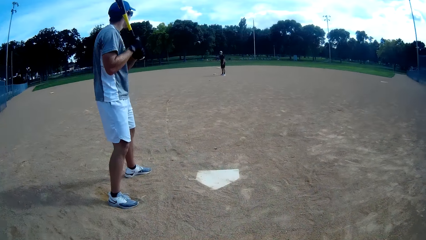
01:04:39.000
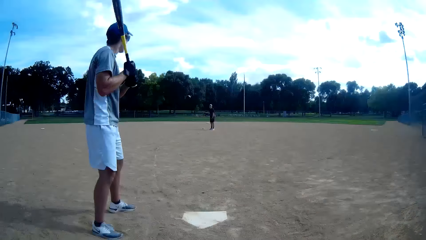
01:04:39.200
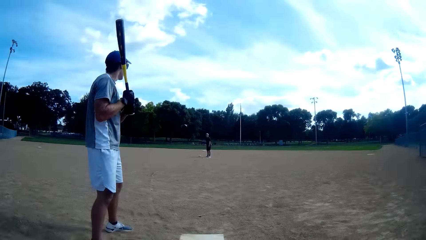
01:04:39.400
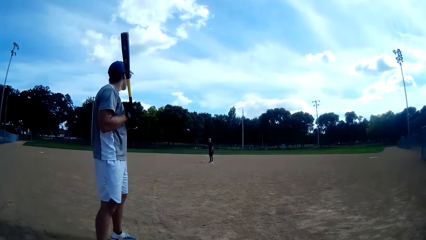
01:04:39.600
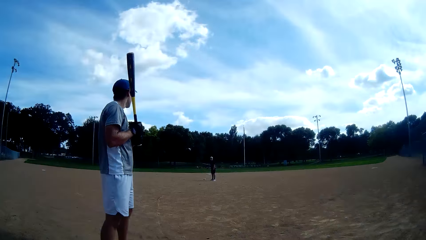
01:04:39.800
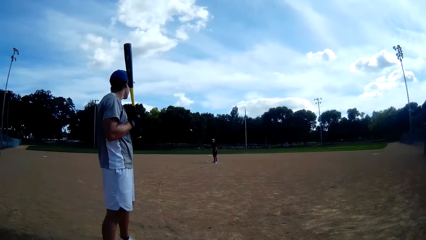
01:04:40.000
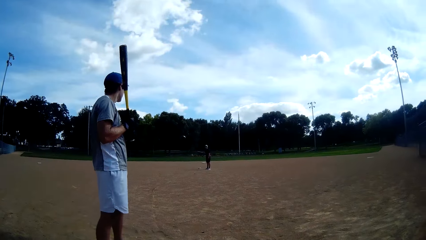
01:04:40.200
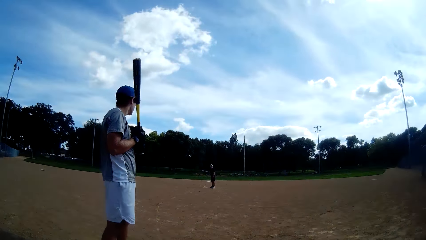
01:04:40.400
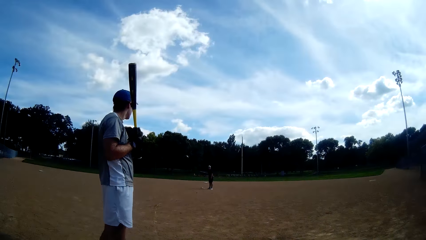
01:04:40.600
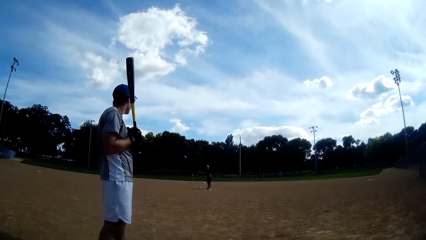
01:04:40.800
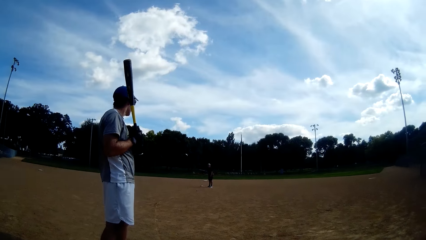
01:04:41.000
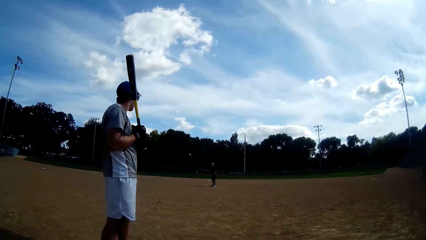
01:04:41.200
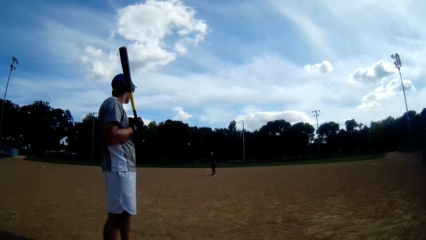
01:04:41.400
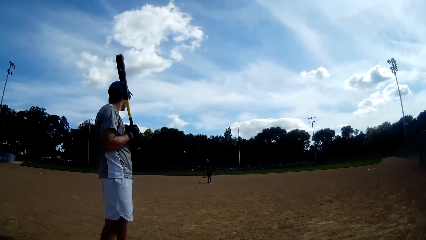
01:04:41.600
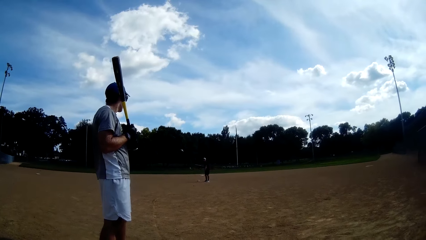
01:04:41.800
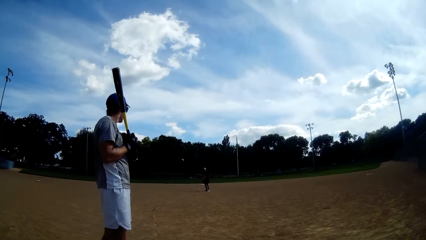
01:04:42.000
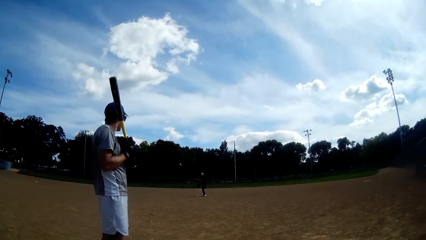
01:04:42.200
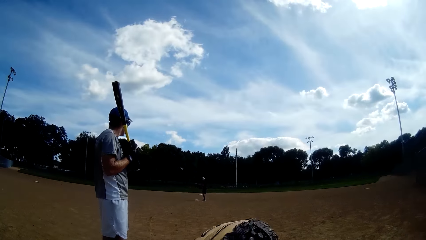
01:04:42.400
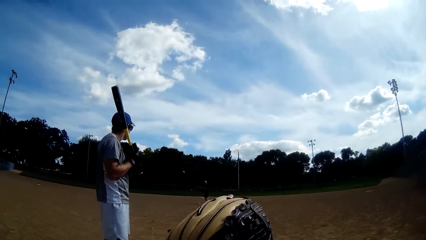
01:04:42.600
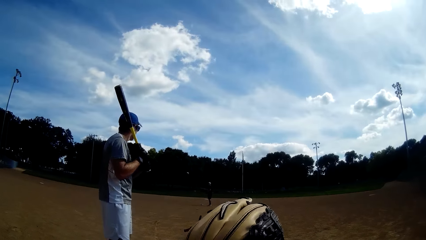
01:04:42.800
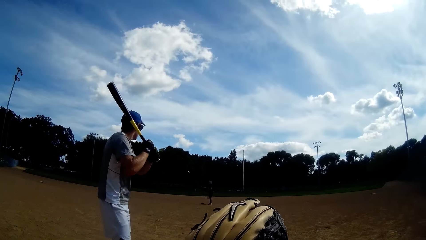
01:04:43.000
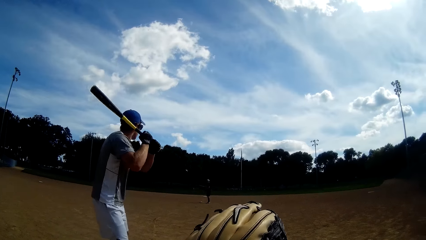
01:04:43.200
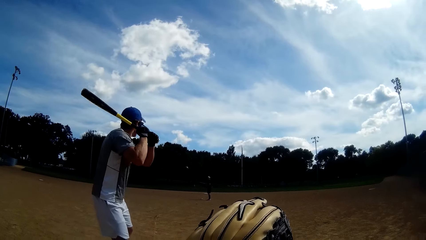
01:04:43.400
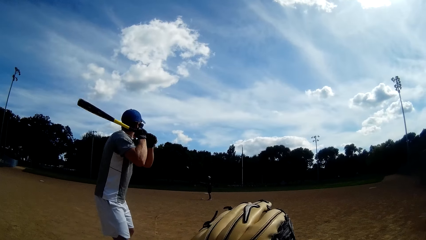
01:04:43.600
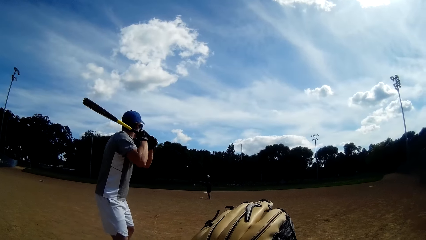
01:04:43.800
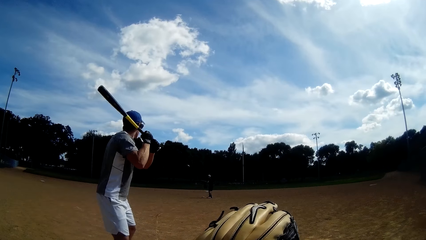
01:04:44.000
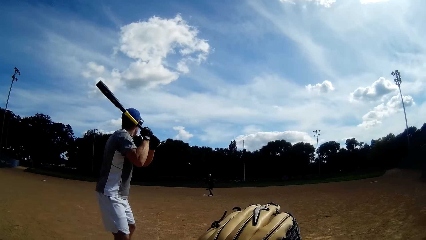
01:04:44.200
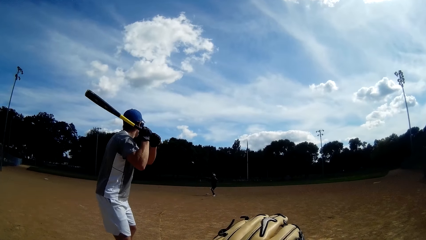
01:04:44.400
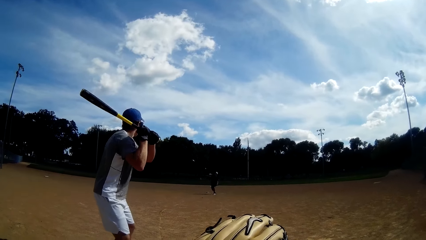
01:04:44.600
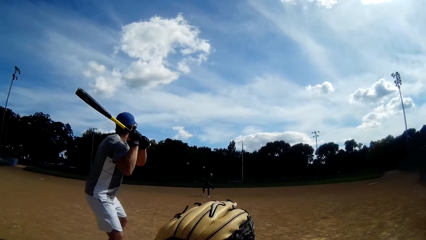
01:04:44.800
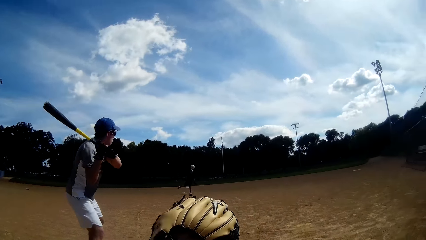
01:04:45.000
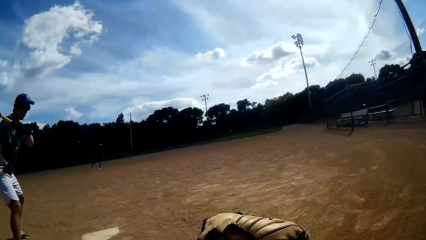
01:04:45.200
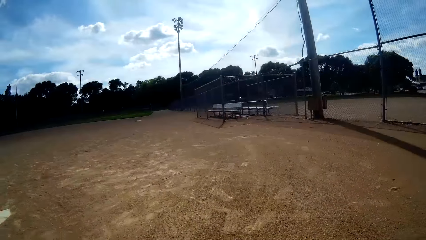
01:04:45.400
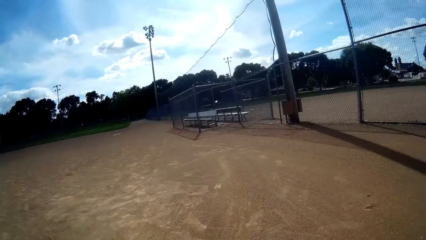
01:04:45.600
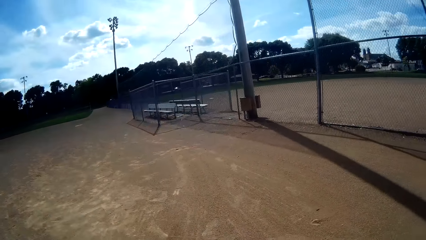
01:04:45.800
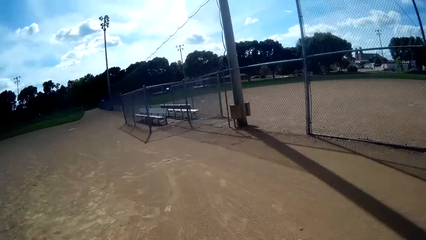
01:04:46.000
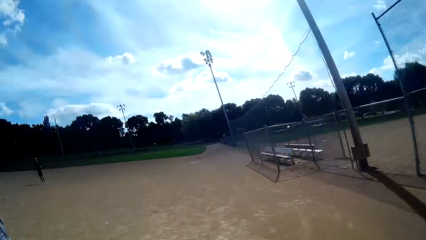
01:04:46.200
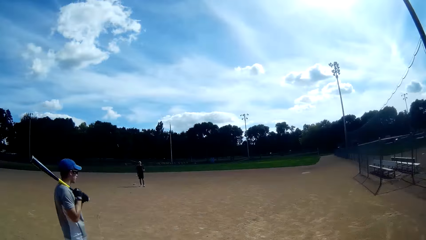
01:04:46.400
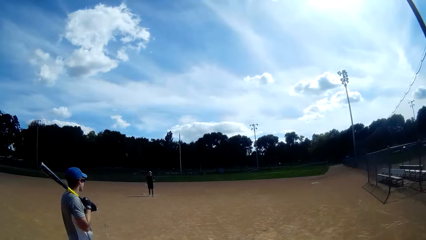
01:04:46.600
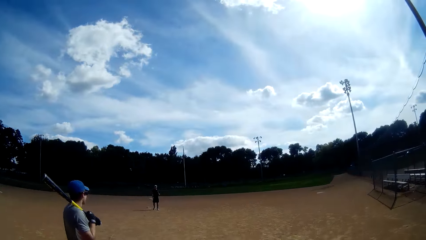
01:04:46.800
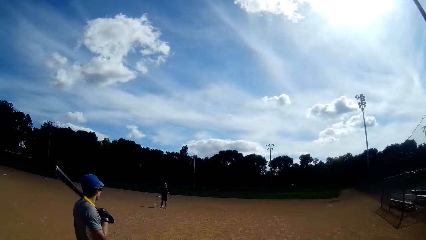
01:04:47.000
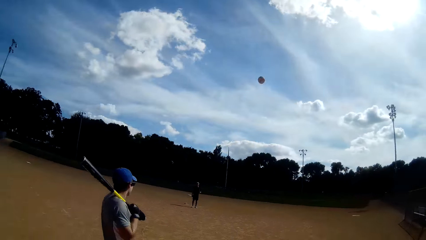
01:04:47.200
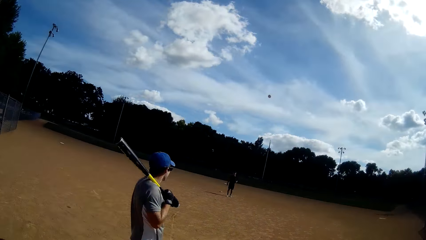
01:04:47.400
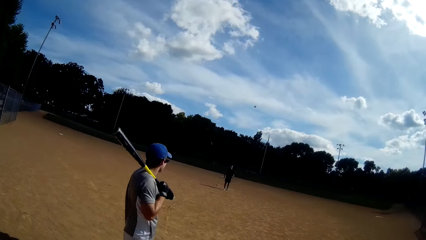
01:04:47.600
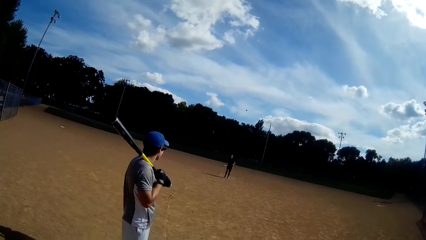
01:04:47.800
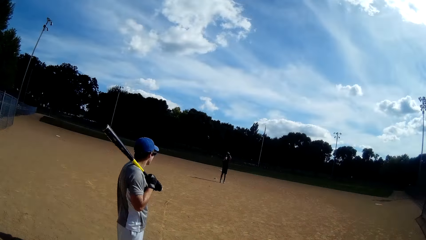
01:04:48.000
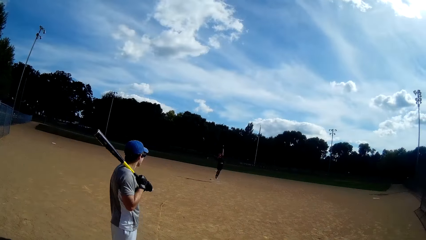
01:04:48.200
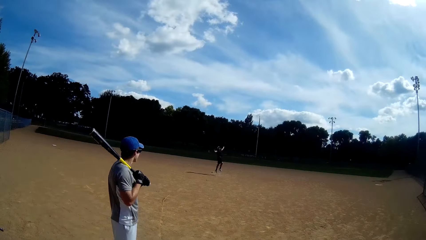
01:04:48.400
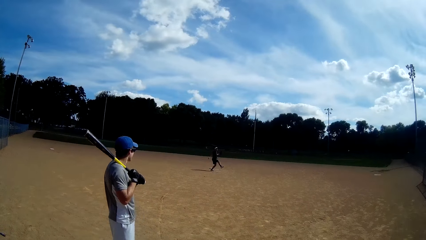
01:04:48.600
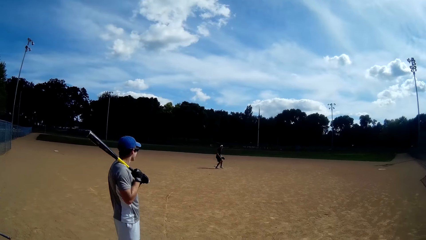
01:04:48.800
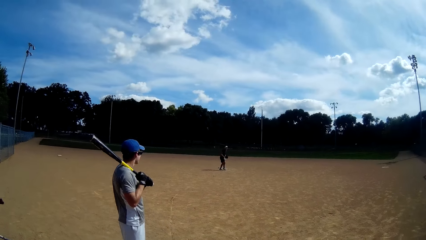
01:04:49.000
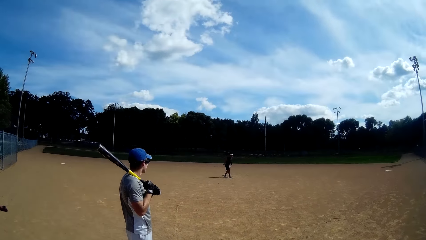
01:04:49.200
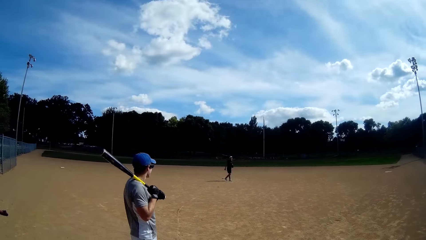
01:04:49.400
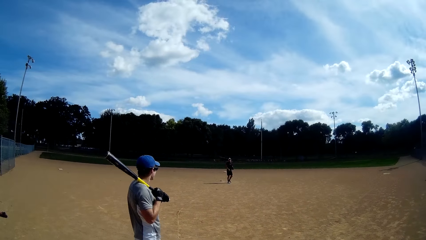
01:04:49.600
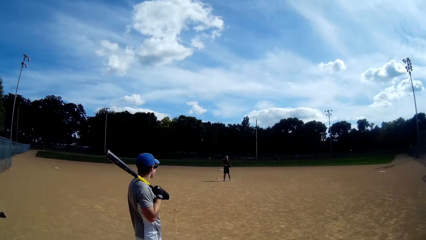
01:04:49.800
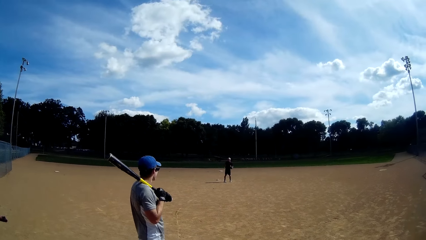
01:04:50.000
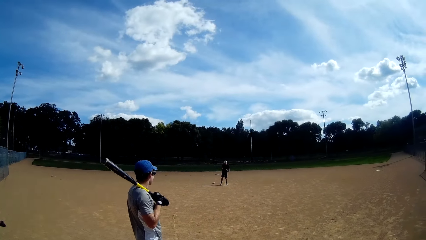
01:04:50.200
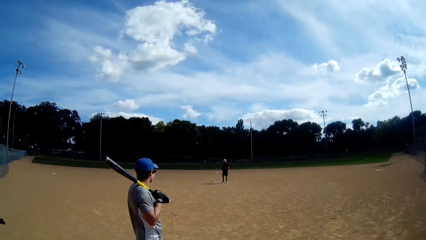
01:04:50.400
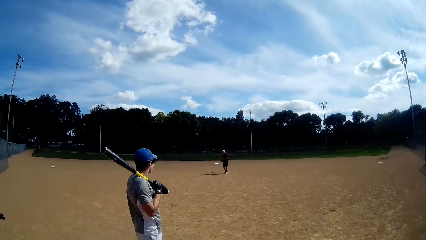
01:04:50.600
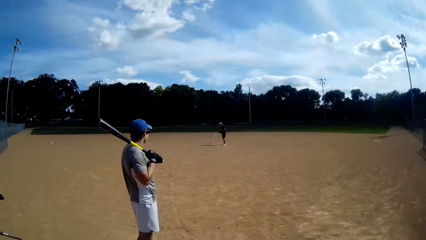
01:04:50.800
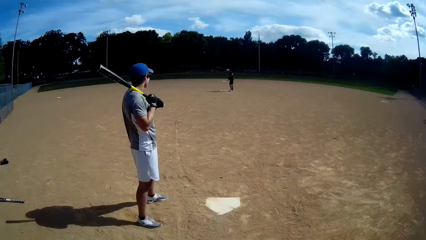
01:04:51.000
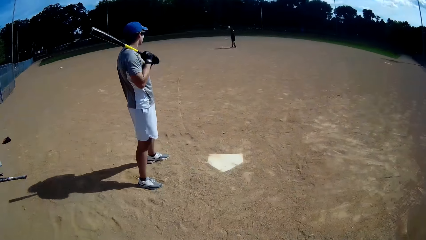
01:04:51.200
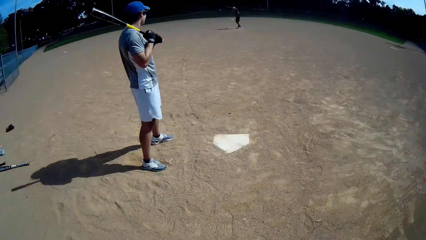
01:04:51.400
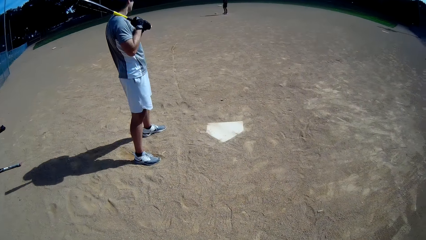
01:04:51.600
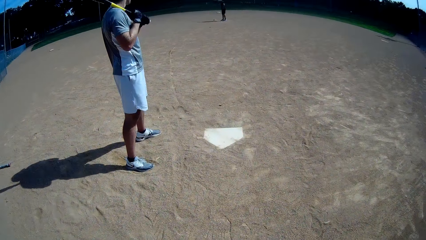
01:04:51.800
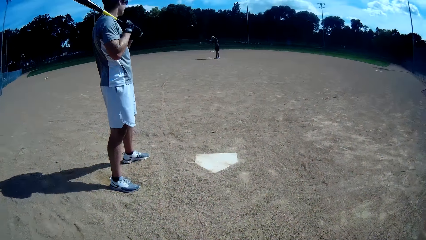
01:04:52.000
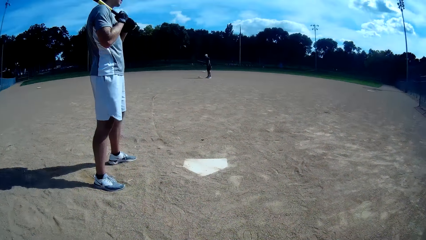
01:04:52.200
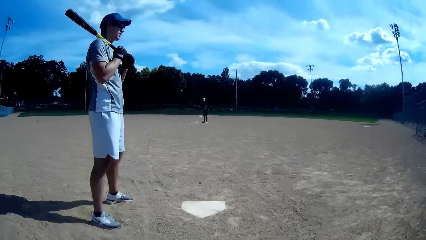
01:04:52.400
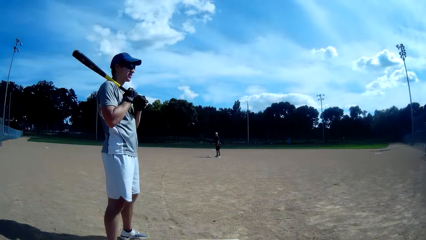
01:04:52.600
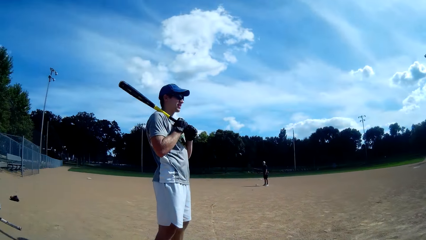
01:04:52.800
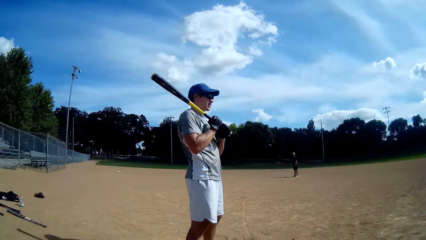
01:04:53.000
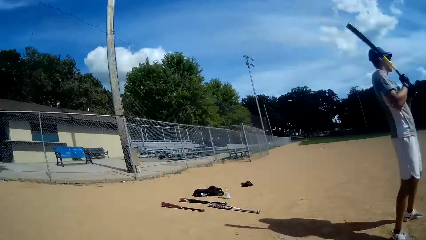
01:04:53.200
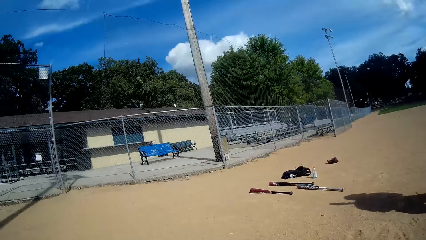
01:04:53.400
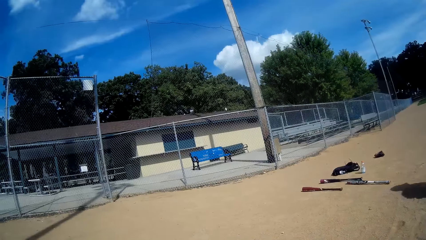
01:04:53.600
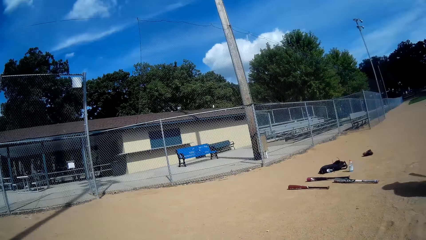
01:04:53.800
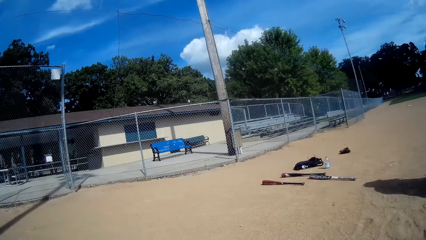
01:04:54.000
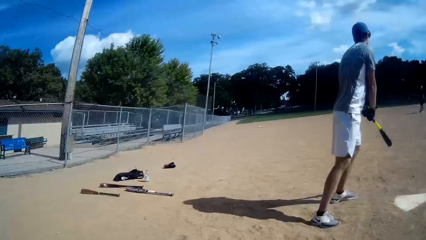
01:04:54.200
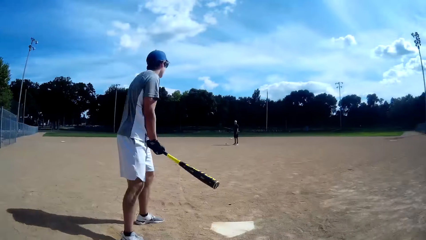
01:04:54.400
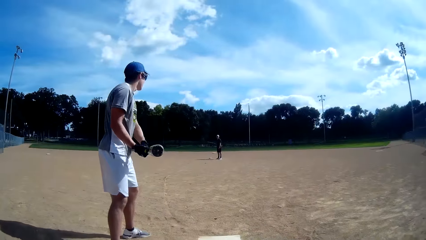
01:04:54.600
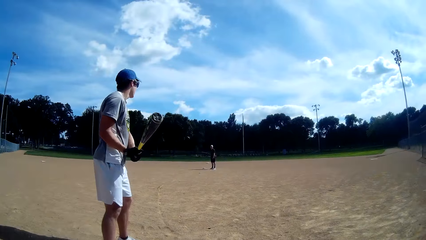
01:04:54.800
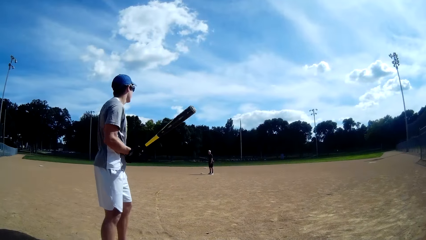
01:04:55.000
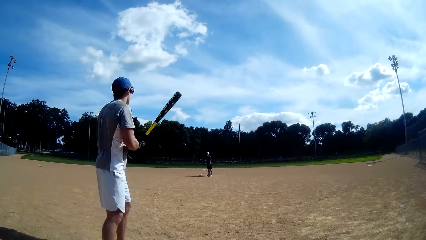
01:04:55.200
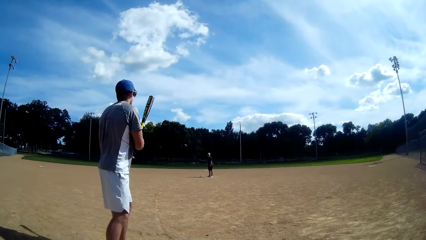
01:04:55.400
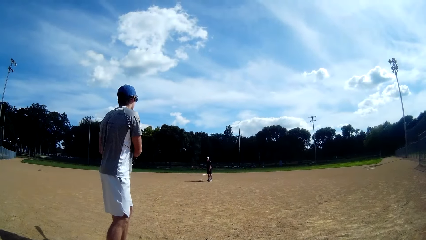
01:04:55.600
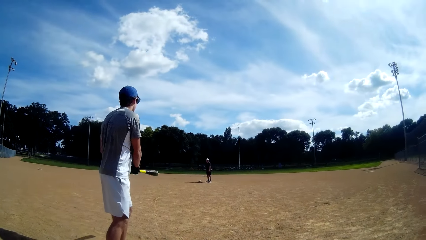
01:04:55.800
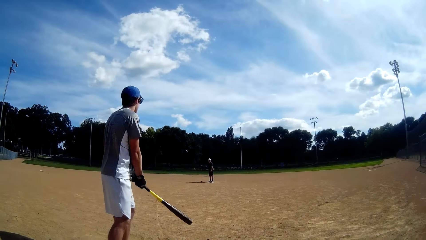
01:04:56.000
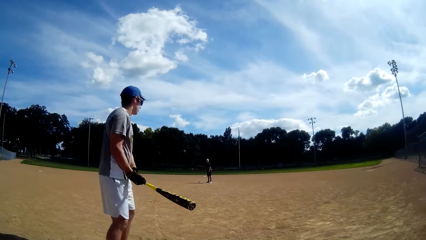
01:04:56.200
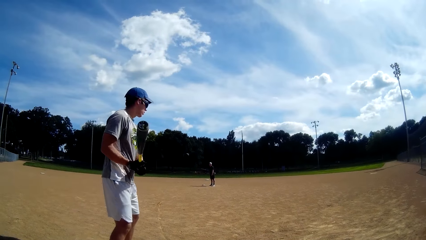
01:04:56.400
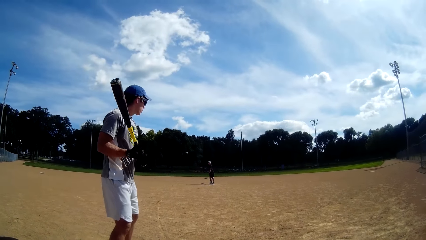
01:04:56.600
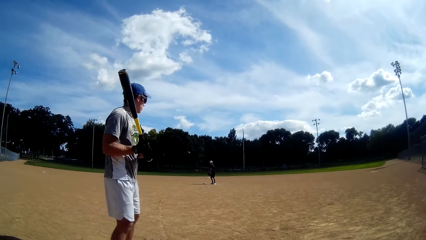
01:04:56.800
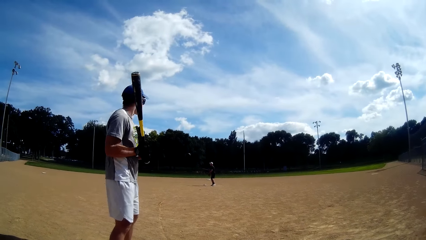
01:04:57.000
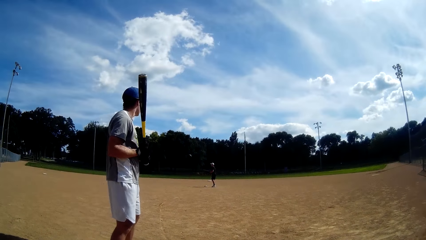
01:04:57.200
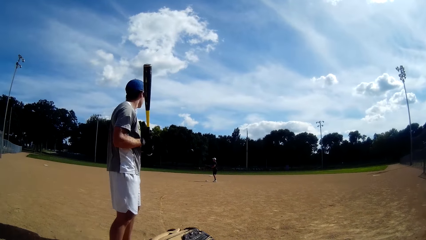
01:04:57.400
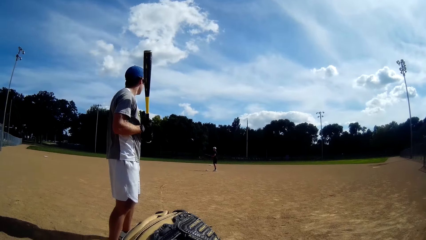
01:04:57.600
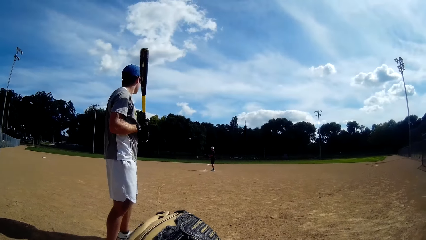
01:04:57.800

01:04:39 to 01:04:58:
A man lifts the baseball bat. The camera wearer lifts his hand. Another man throws the baseball to the camera wearer. The camera wearer catches the ball. He throws the baseball to the other man. The other man catches the baseball with a baseball glove. The first man holds the baseball bat on his shoulder. The other man jumps and walks on the field. The first man rotates the baseball bat.
